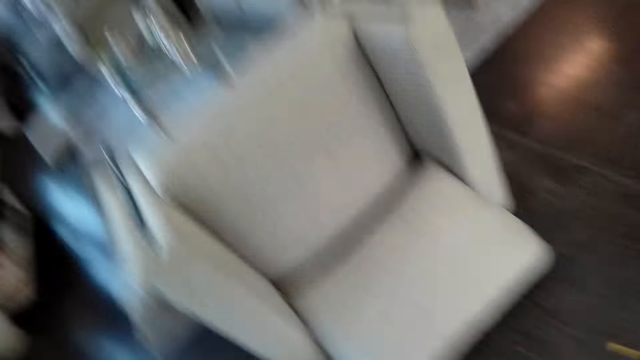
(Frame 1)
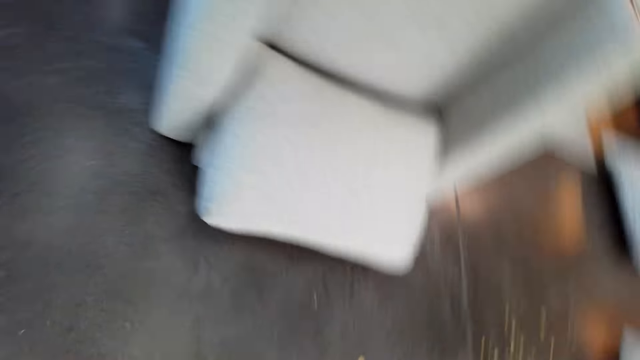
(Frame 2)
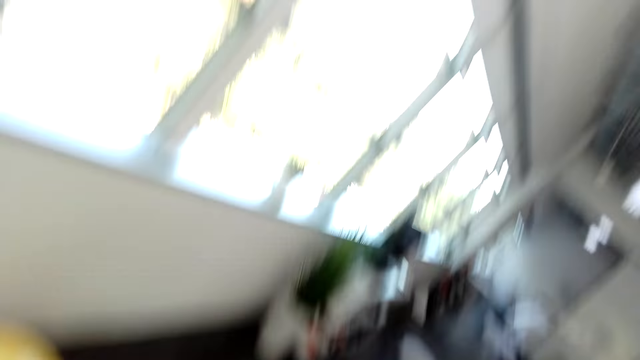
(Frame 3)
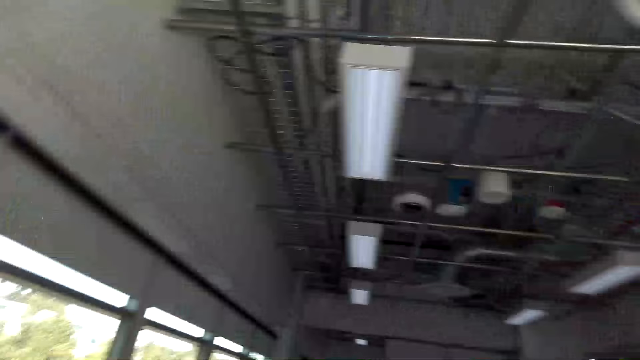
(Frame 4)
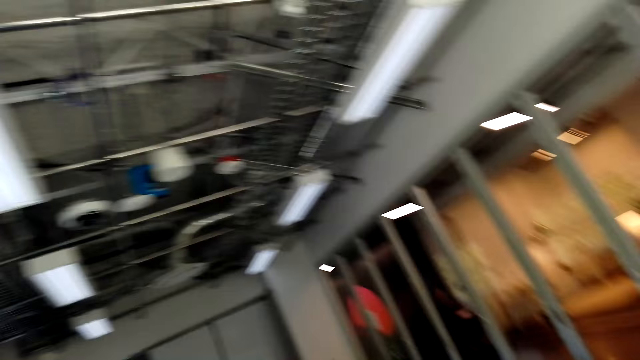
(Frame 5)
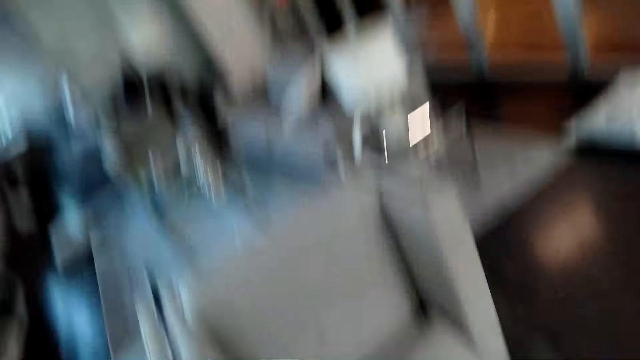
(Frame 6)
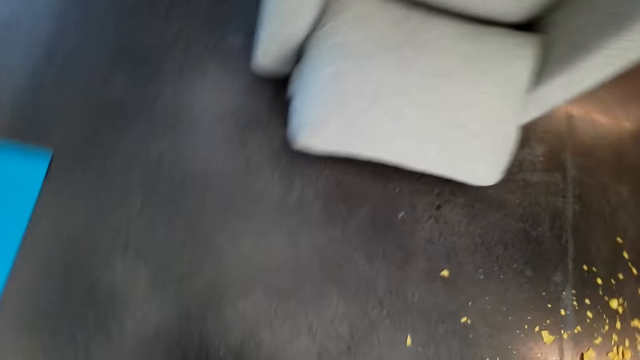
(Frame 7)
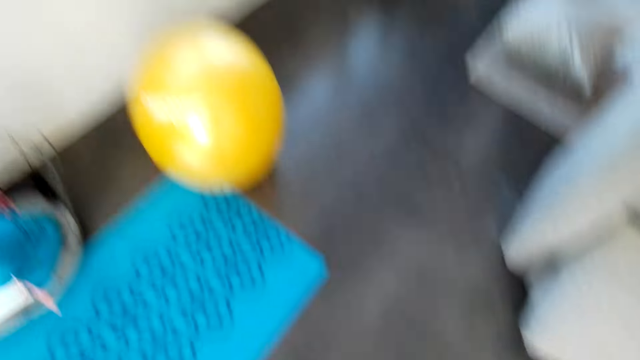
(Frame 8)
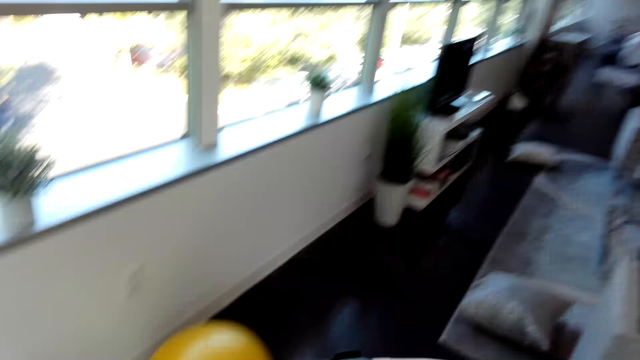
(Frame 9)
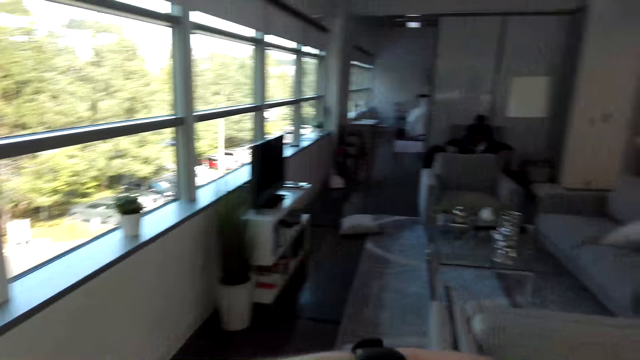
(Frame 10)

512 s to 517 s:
The camera wearer looks around.

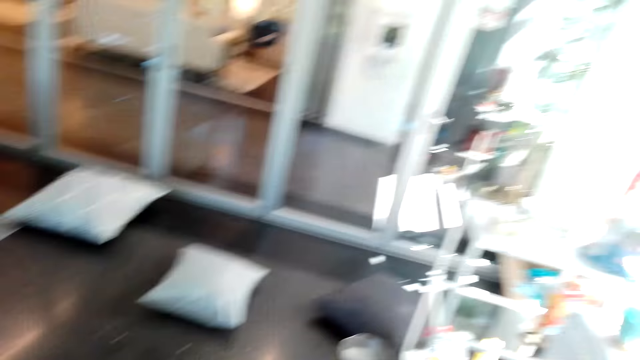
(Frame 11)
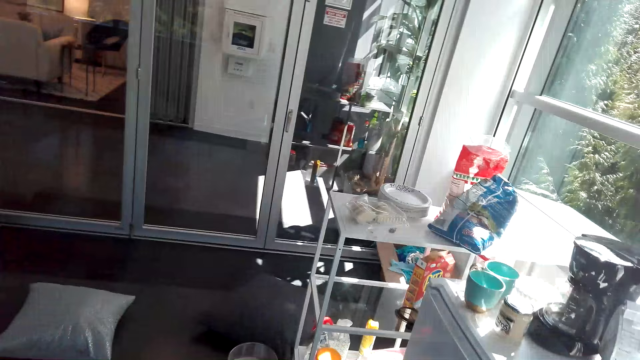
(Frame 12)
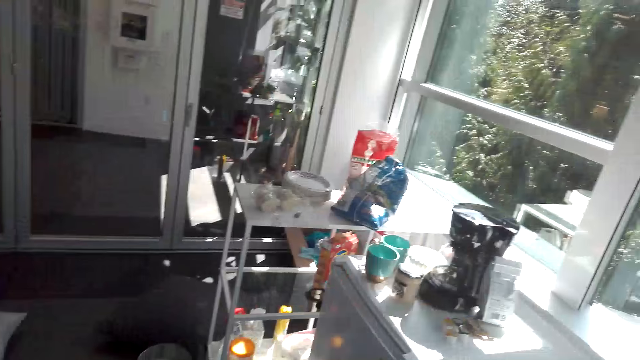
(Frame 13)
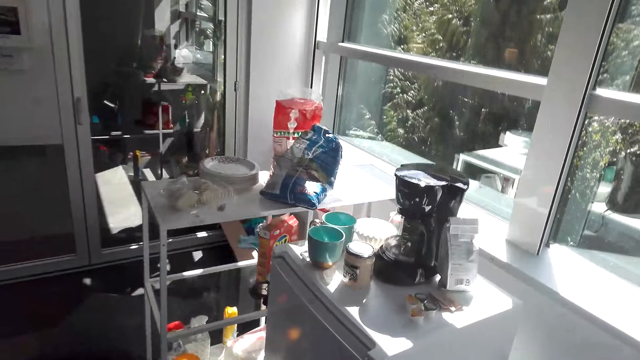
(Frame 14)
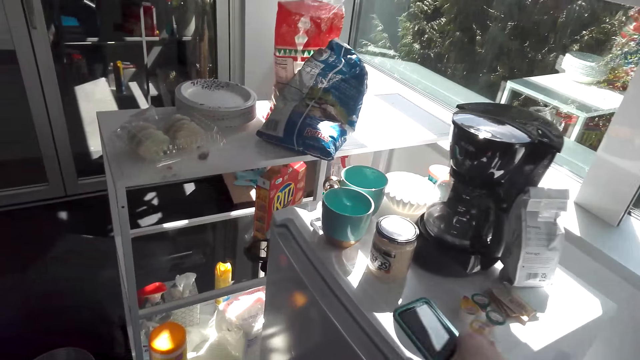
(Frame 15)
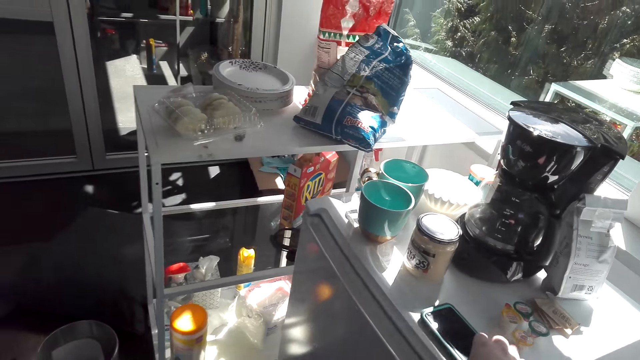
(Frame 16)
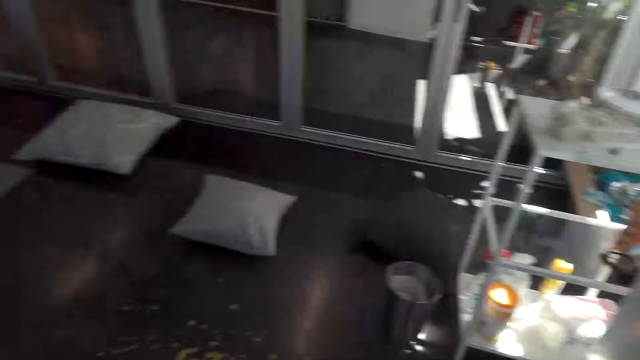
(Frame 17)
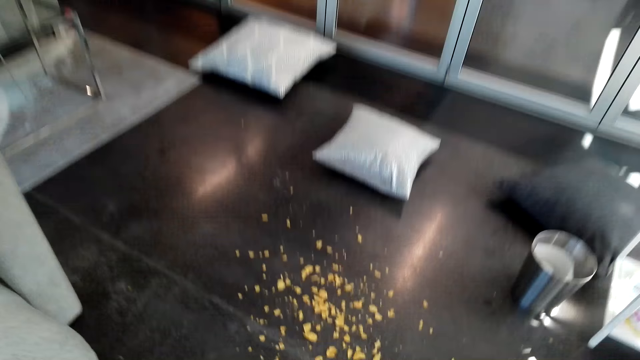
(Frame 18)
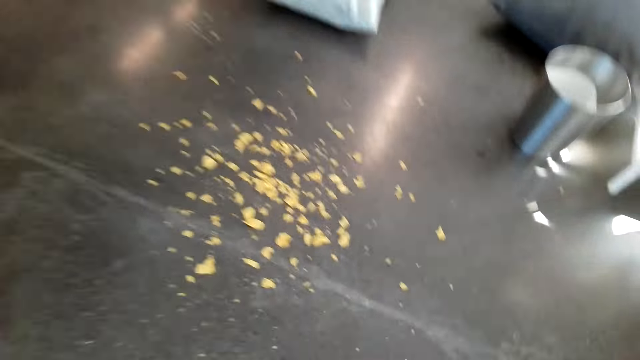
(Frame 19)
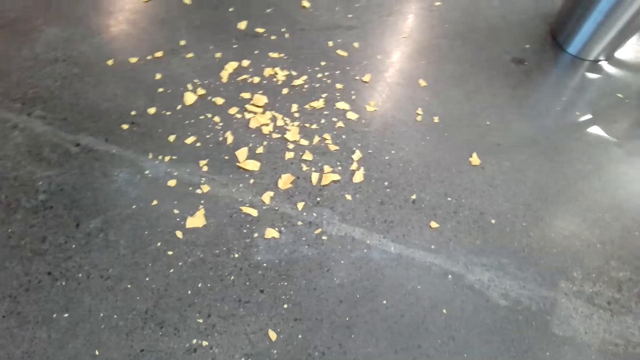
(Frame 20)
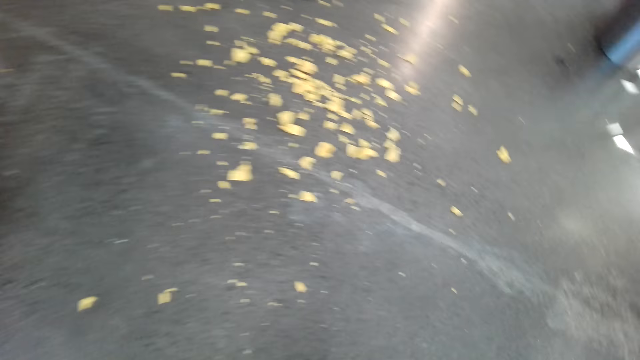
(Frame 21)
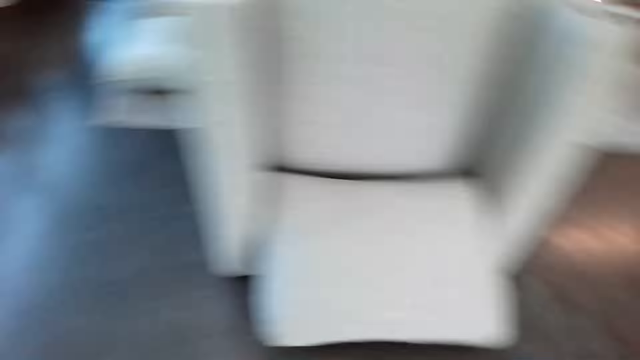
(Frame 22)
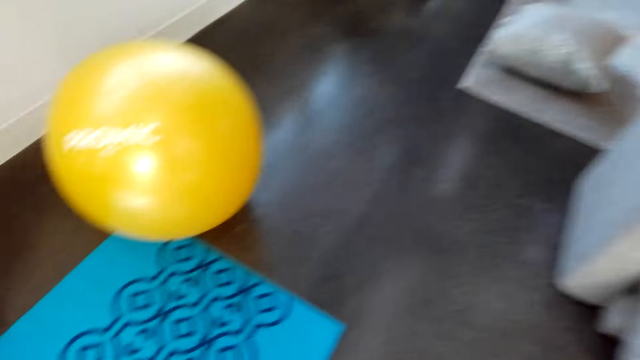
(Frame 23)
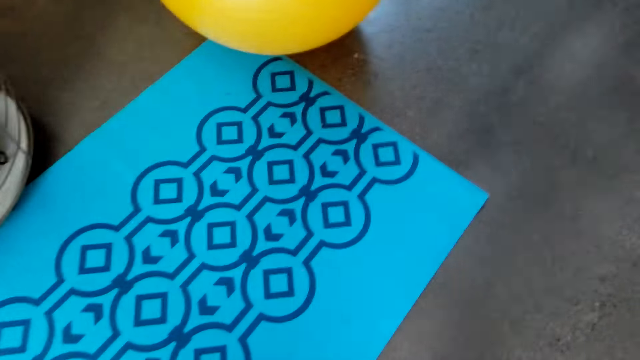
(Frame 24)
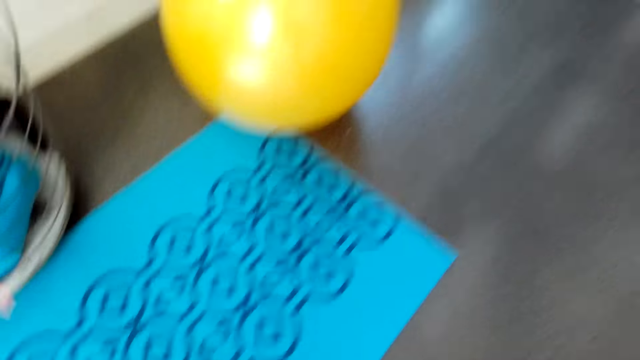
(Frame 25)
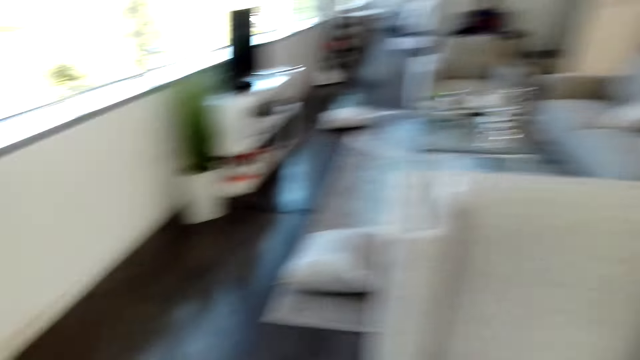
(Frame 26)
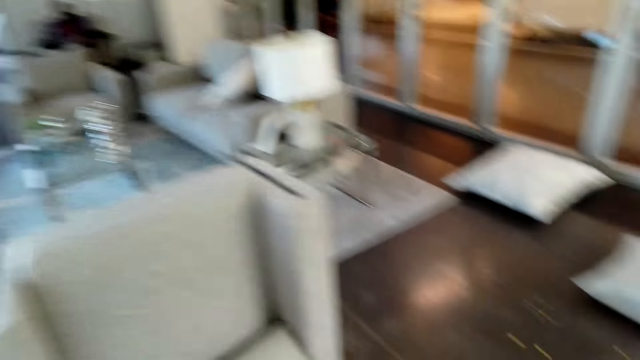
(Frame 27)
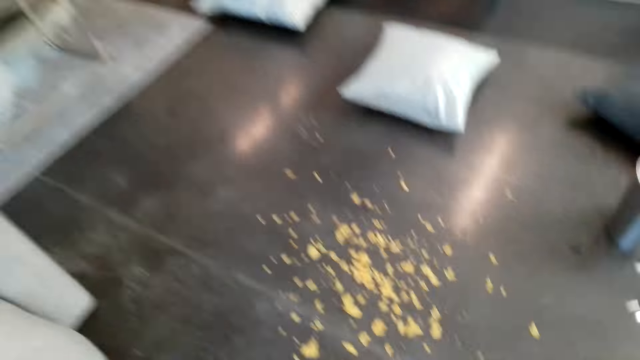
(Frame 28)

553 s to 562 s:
The camera wearer looks down. They place a phone on the refrigerator. They exercise in the room.

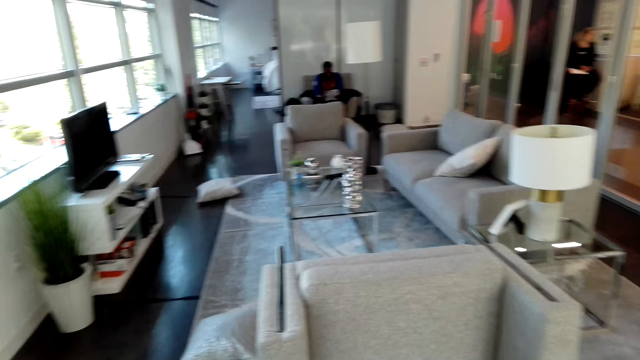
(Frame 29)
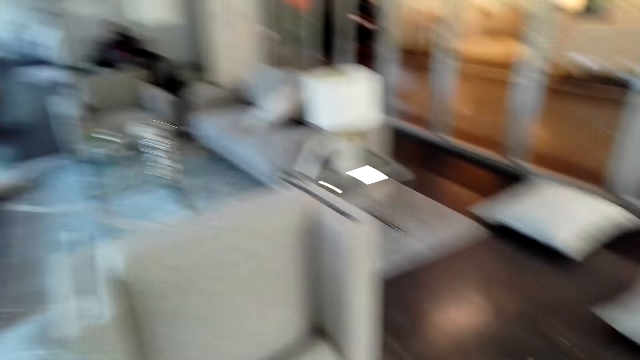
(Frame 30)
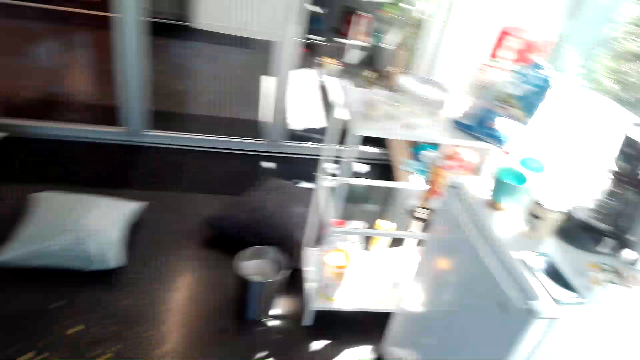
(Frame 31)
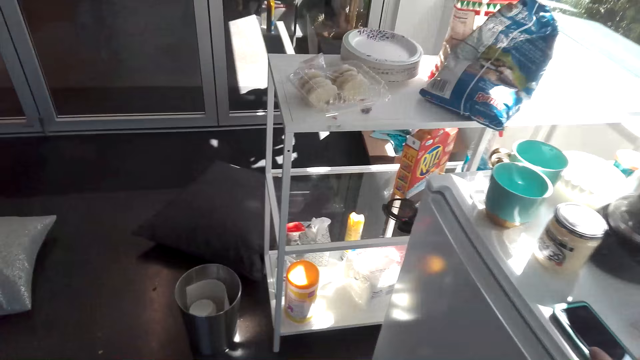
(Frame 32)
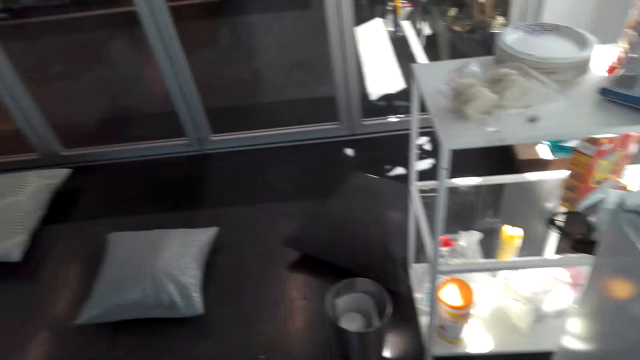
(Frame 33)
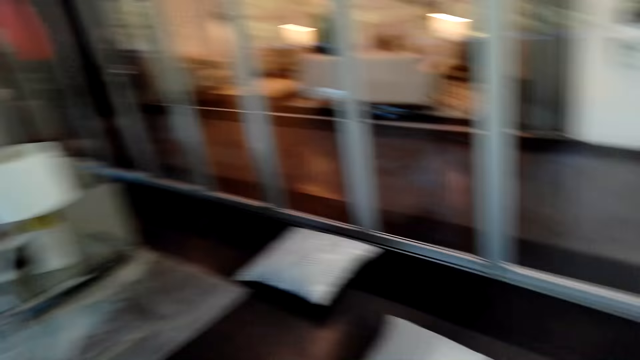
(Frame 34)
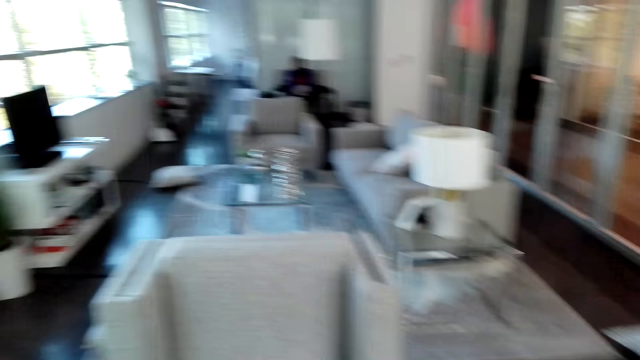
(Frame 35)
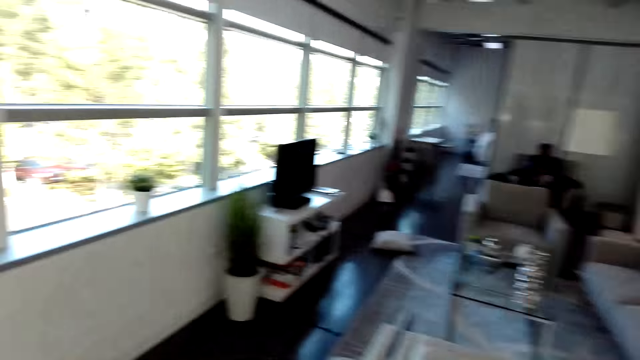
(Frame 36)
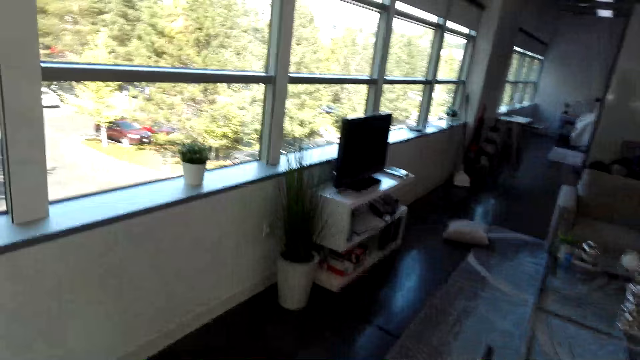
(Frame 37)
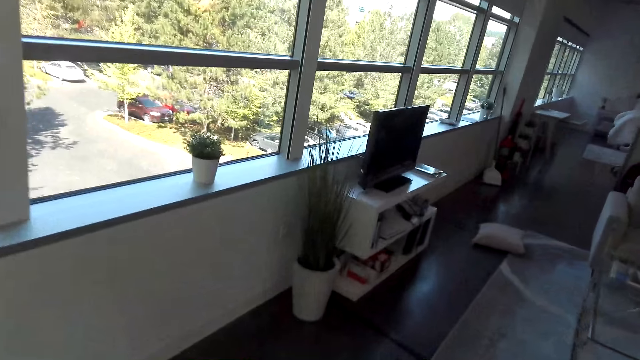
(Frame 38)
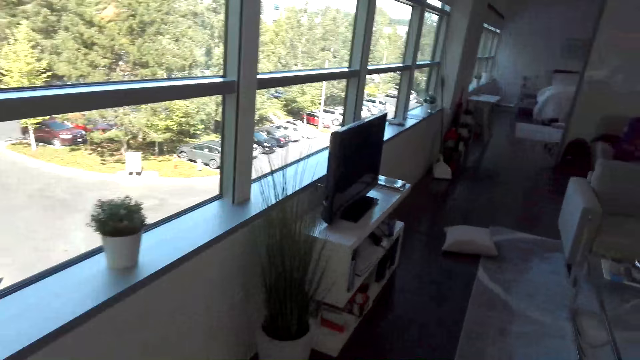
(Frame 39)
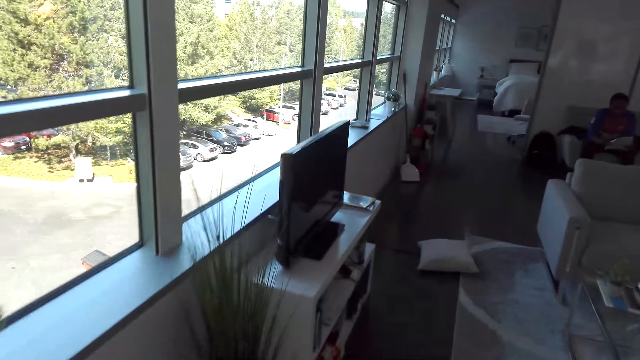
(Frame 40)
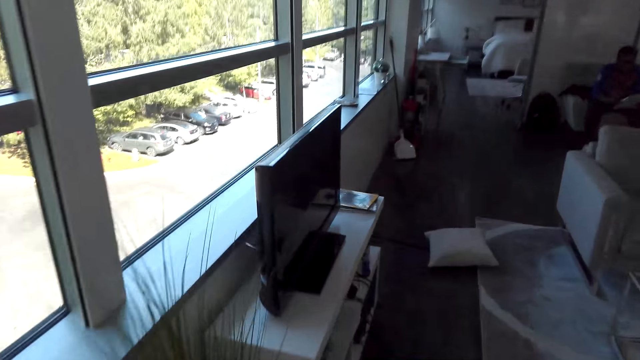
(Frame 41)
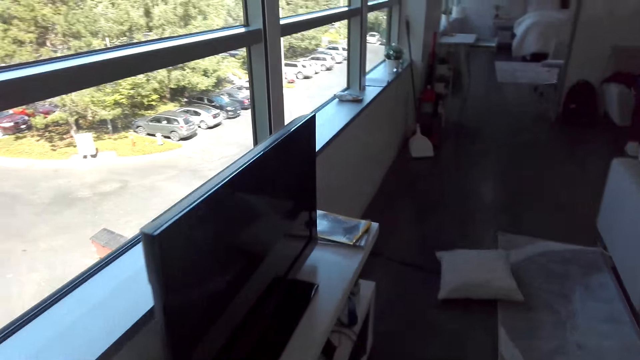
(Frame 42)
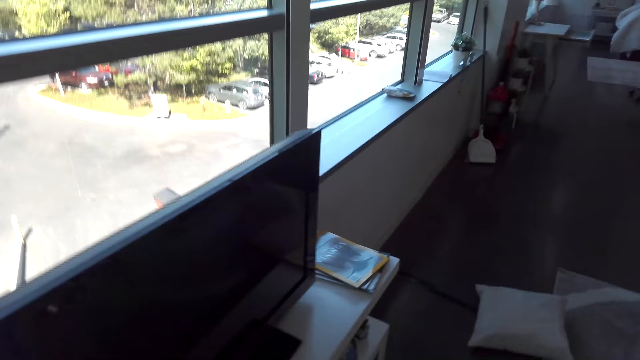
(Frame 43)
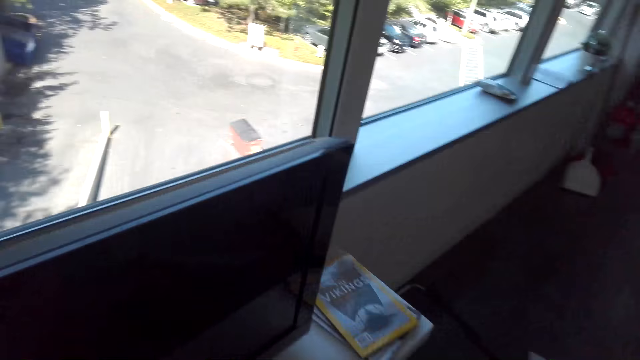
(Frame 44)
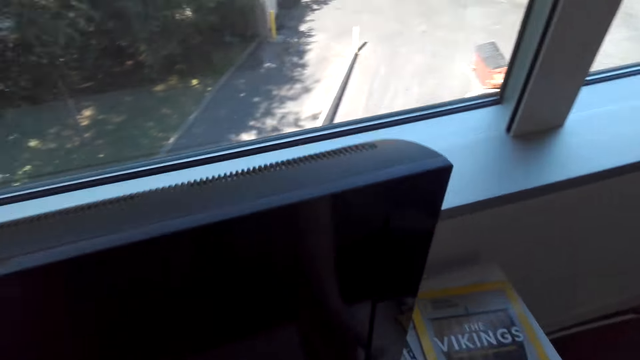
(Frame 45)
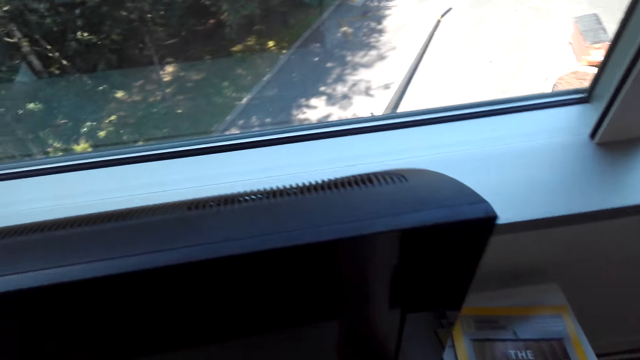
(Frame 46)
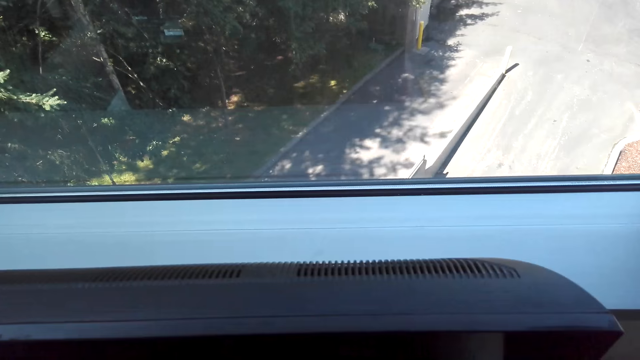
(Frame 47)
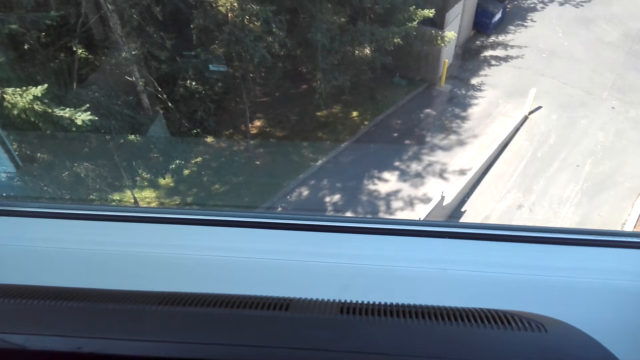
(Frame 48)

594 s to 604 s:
The camera wearer picks up a phone. They walk in the room.
